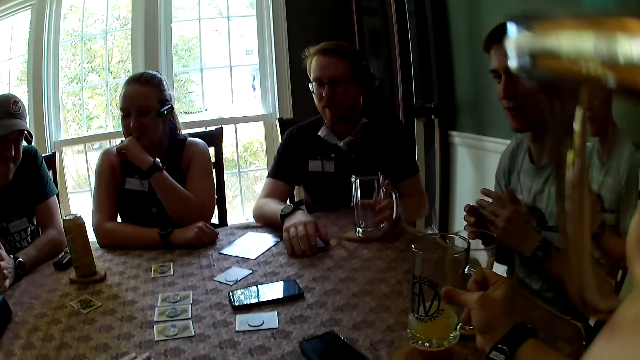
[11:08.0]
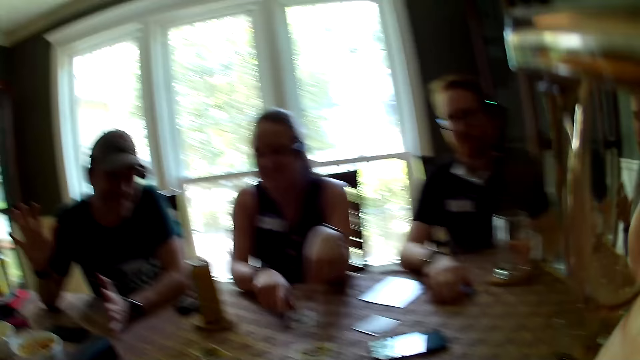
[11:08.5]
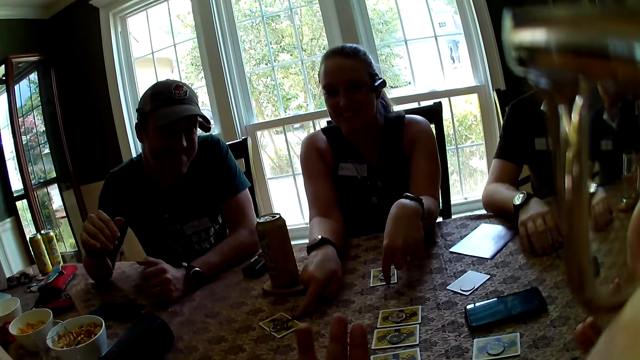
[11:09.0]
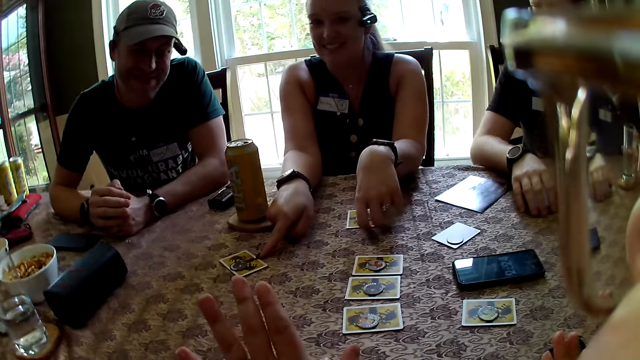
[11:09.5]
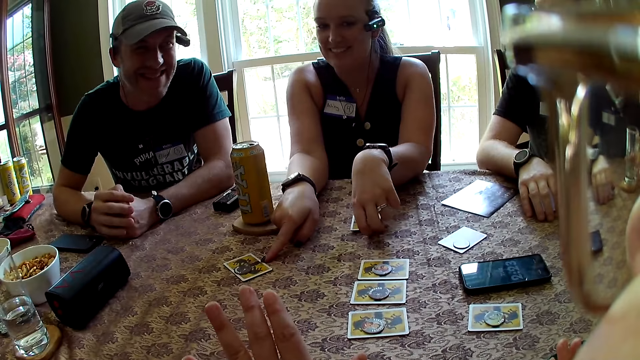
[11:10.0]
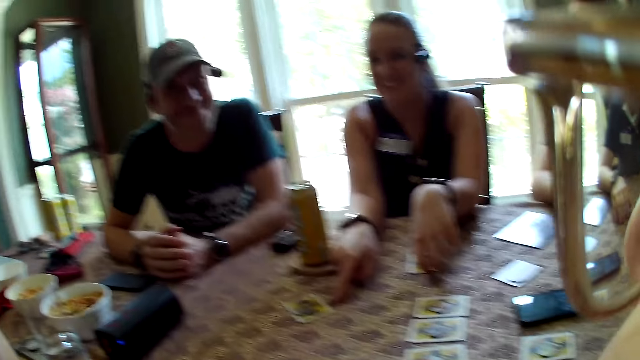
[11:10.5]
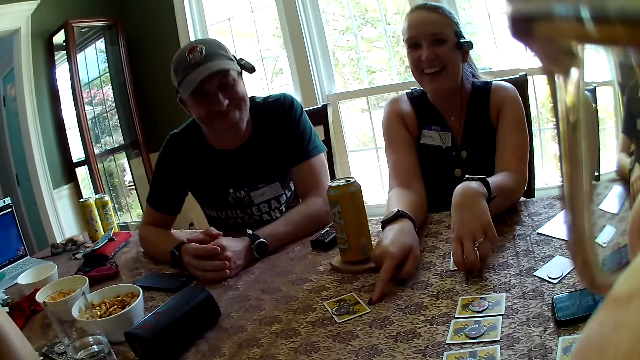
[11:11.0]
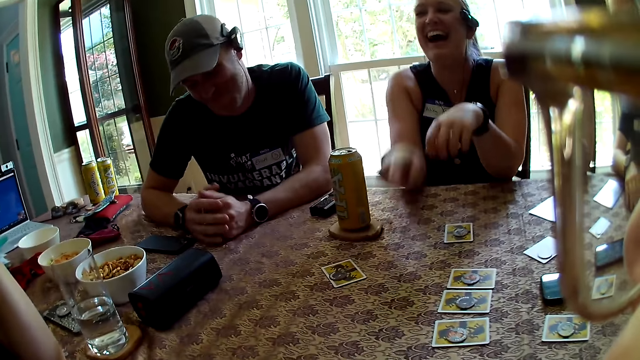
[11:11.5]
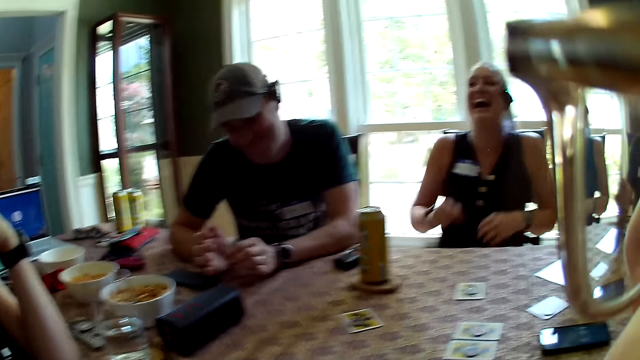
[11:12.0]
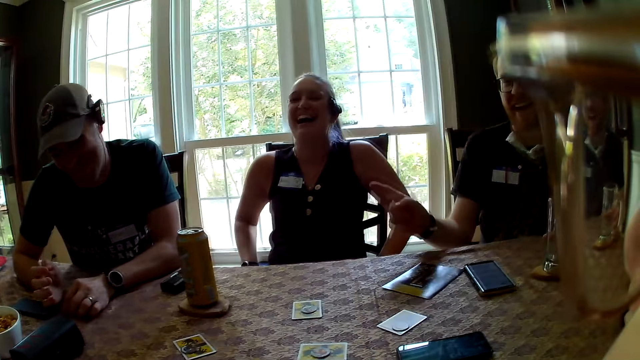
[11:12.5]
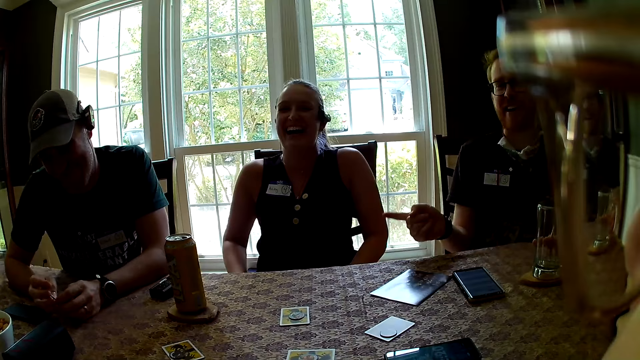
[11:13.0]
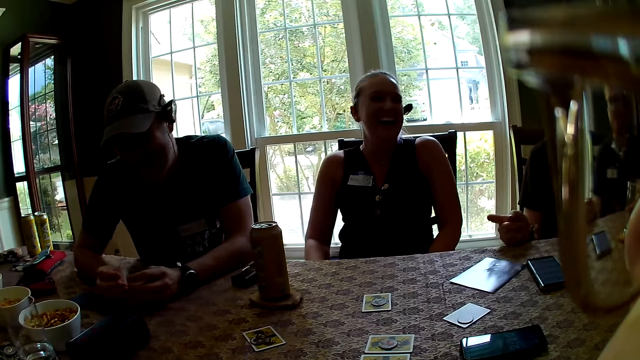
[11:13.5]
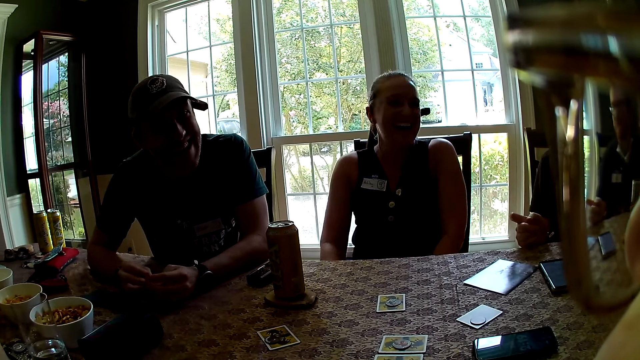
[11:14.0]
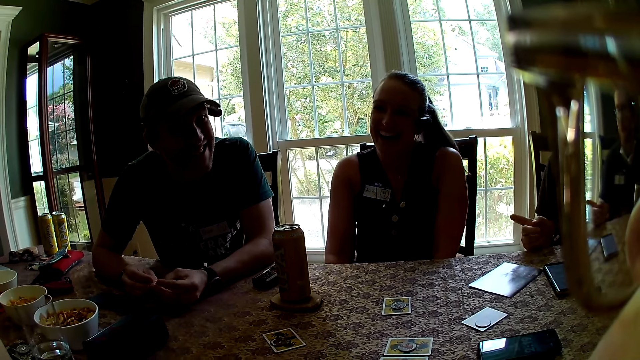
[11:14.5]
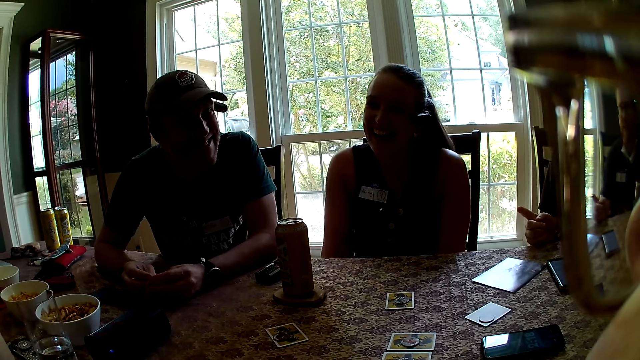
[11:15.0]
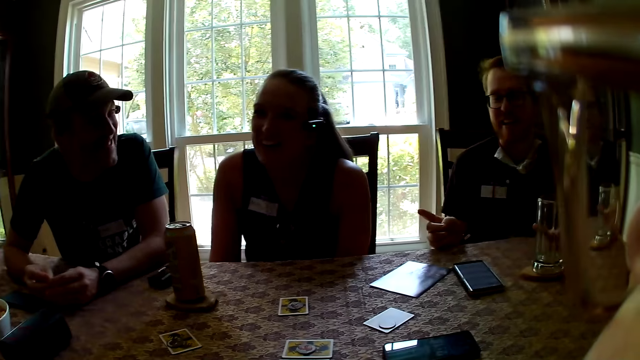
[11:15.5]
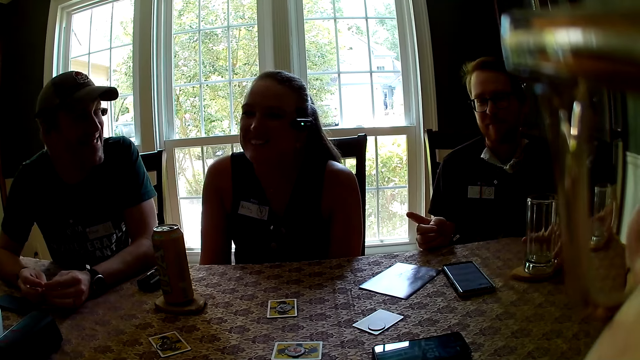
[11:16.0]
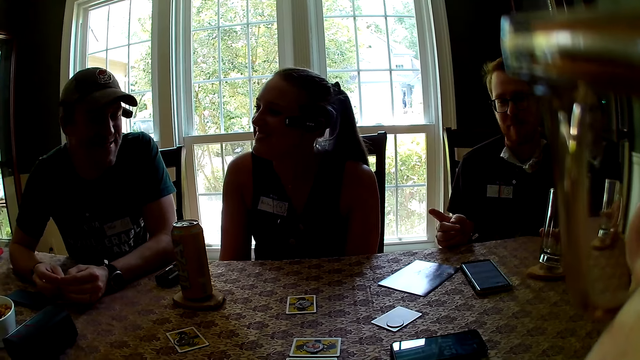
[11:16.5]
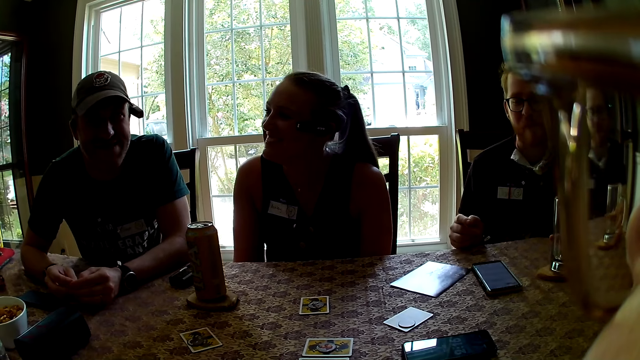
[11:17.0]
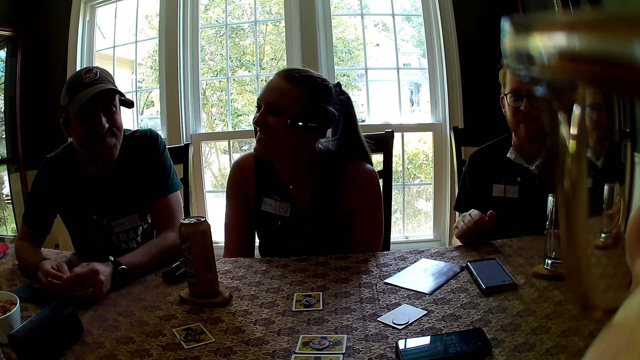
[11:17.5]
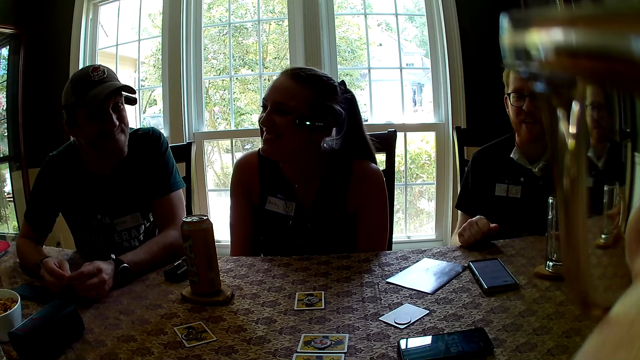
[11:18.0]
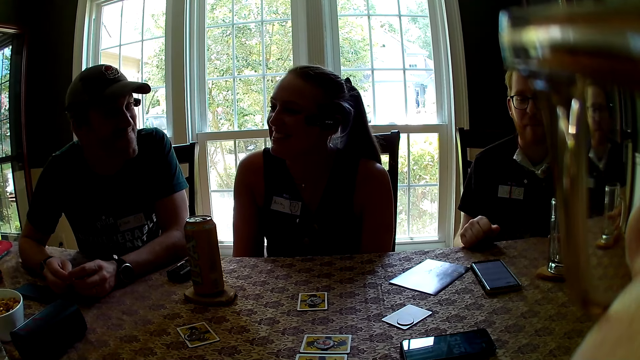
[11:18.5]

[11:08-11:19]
The camera wearer looks around. A woman points at cards on the table with her hands. The camera wearer moves the hand. A man interacts with everyone on the table. The camera wearer talks. Another man talks. The camera wearer looks around.

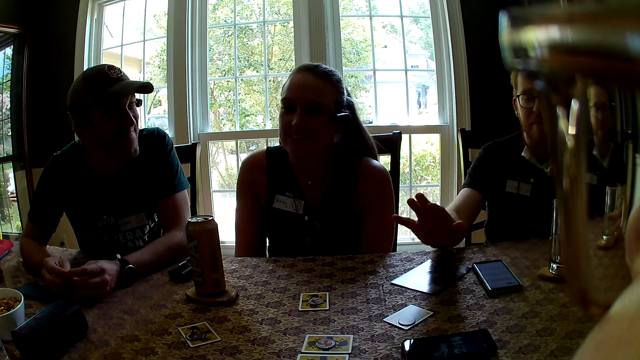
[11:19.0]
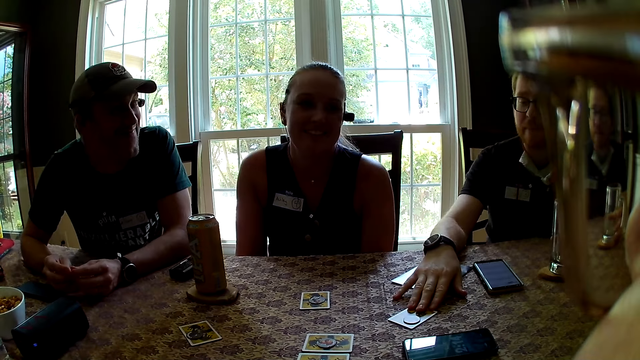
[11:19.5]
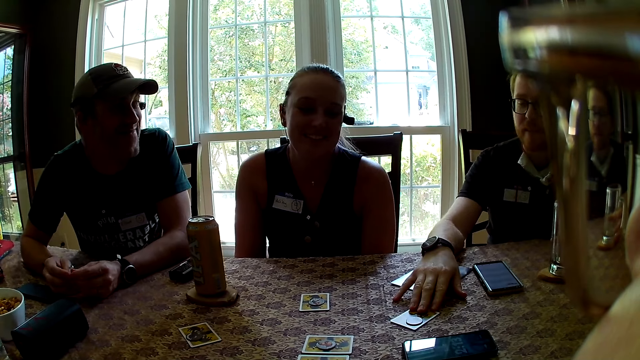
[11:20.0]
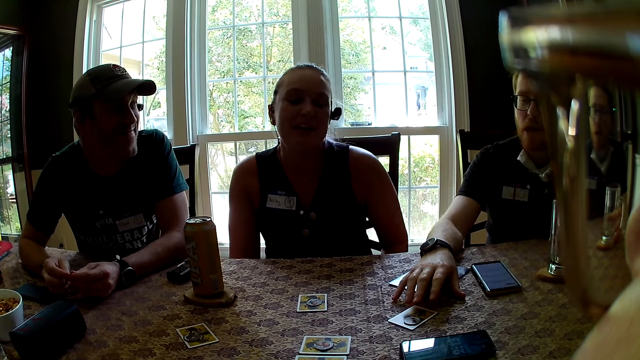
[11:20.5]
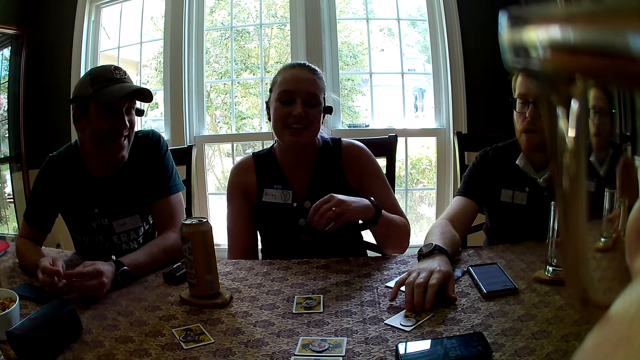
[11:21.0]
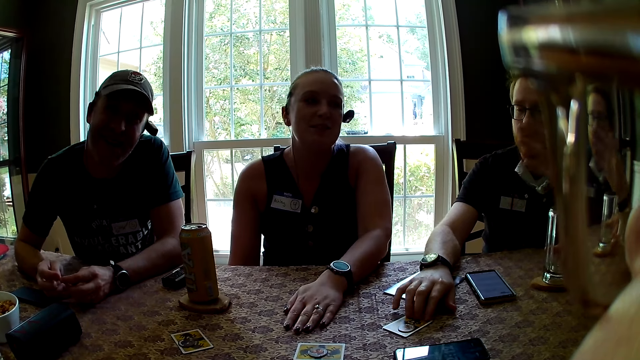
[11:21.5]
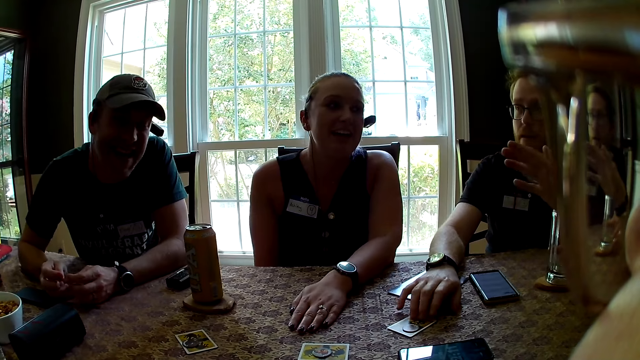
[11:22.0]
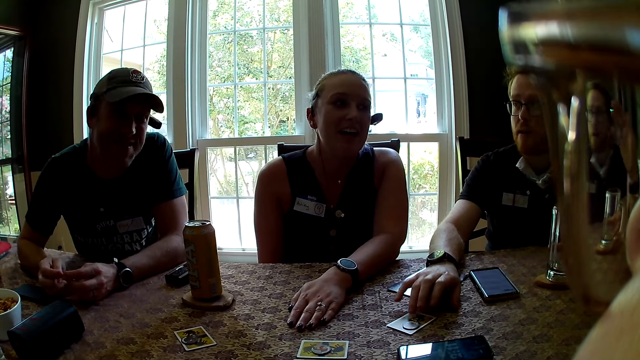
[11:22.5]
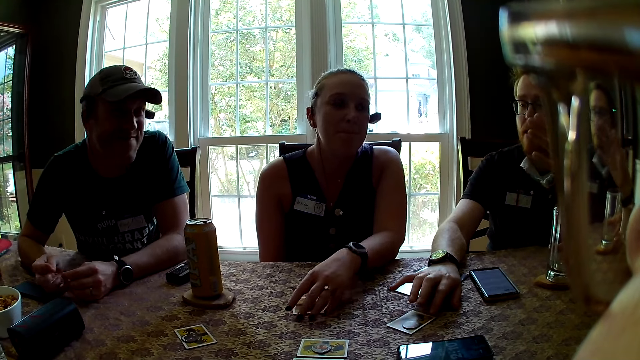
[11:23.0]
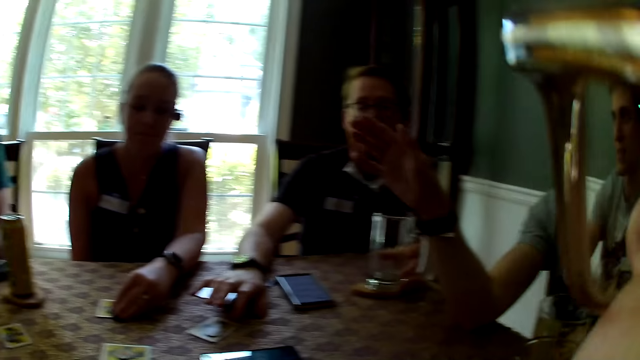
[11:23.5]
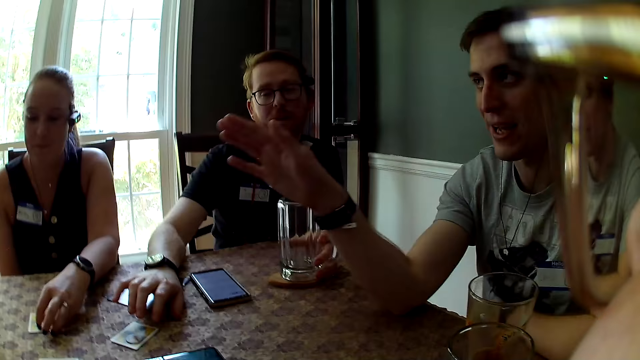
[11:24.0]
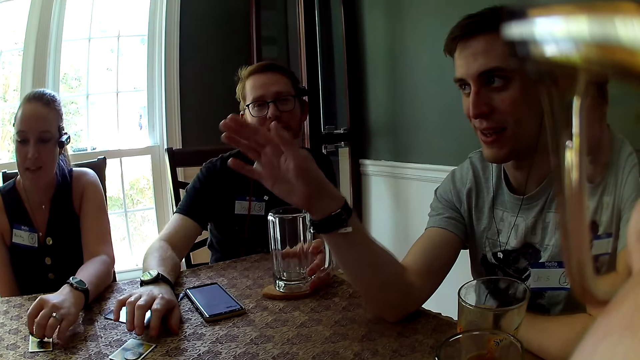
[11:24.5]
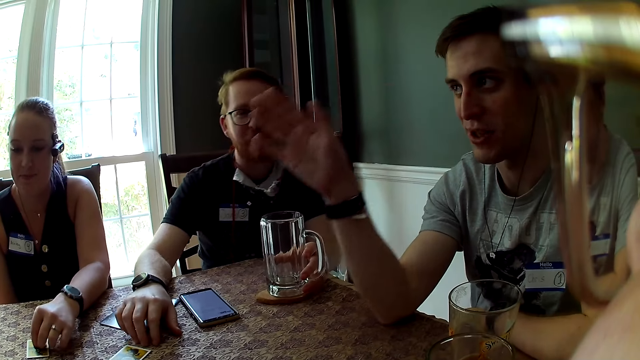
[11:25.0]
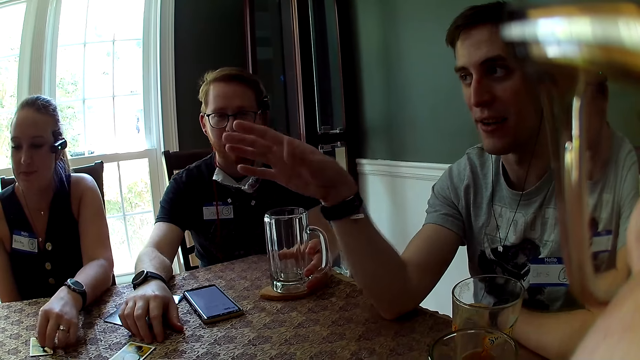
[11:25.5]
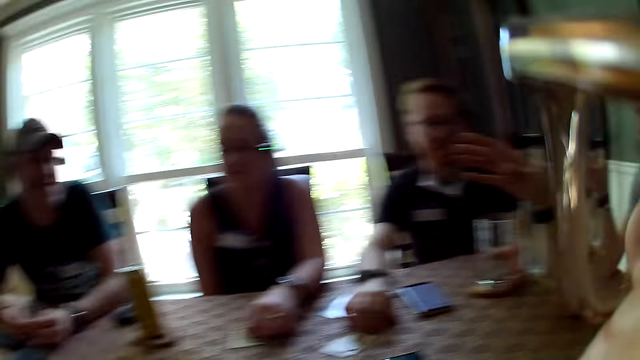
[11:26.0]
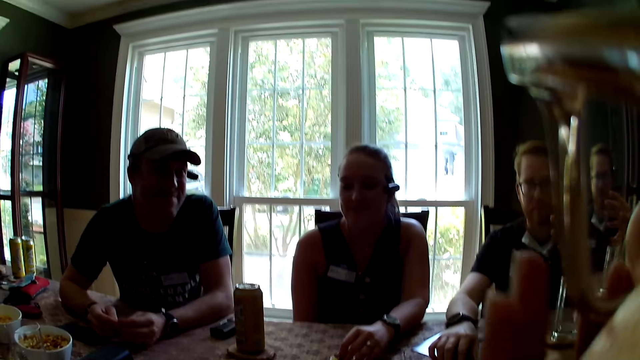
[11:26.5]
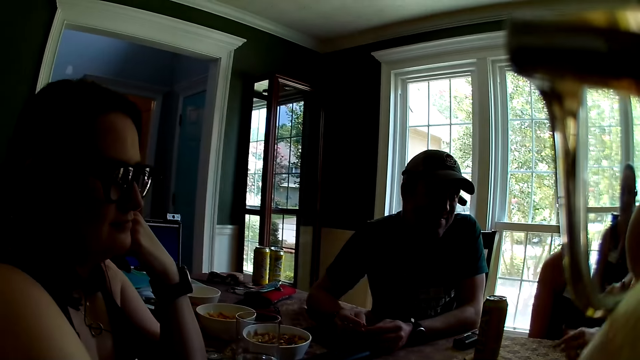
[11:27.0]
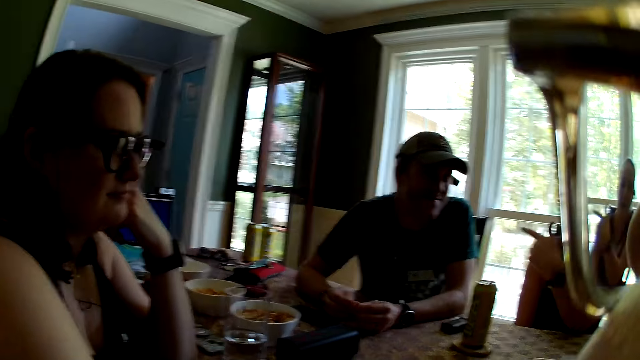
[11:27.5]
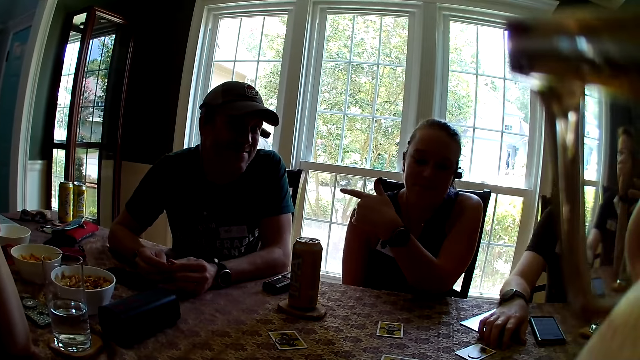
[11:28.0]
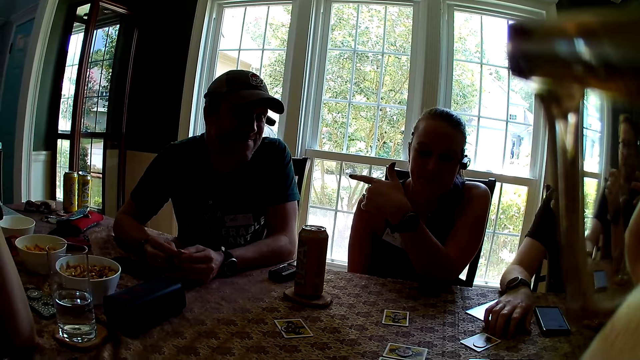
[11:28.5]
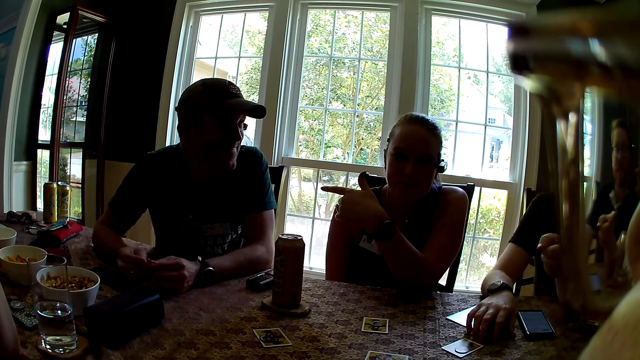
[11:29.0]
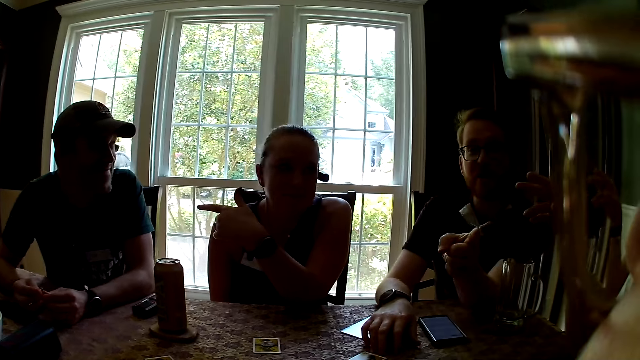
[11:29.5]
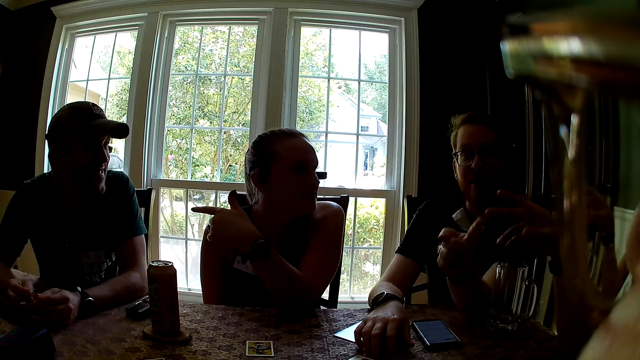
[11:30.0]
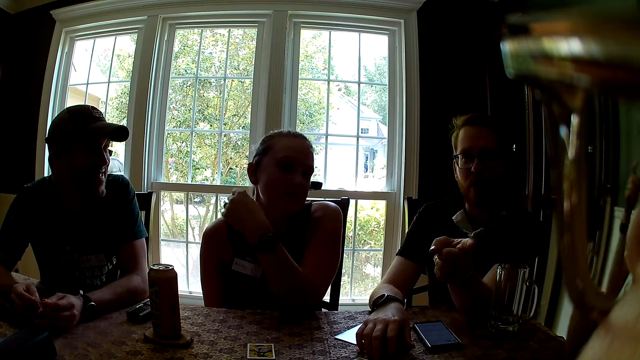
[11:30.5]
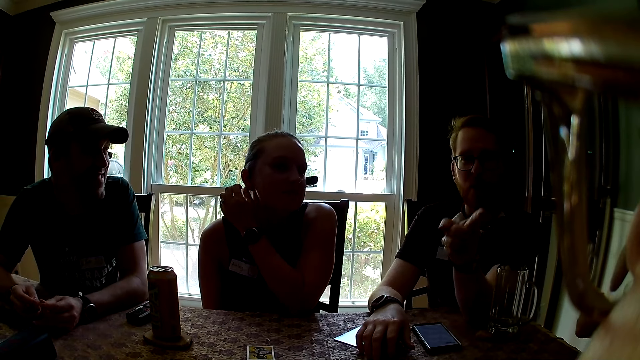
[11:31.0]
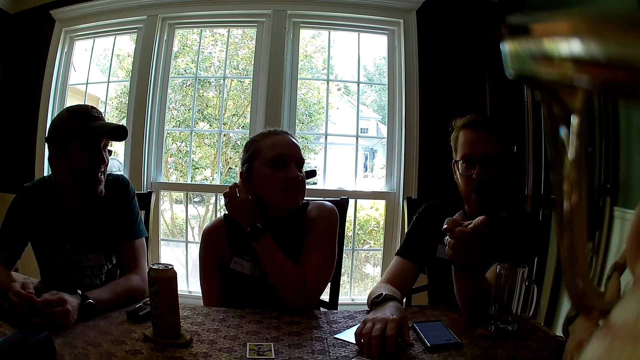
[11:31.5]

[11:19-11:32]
A man touches a card with his right hand. He taps on the card with his fingers. A woman interacts with everyone on the table. Another man interacts with everyone on the table. The woman places her left hand on the card on the table. A third man looks around. The camera wearer looks around. The first man interacts with everyone on the table. The third man talks with the camera wearer.
